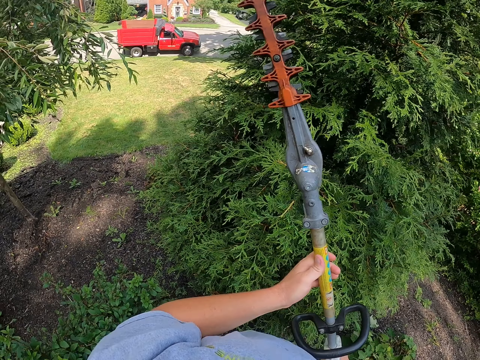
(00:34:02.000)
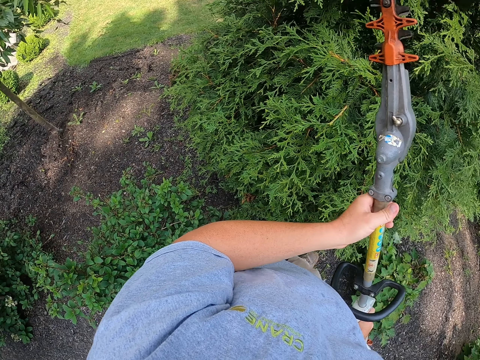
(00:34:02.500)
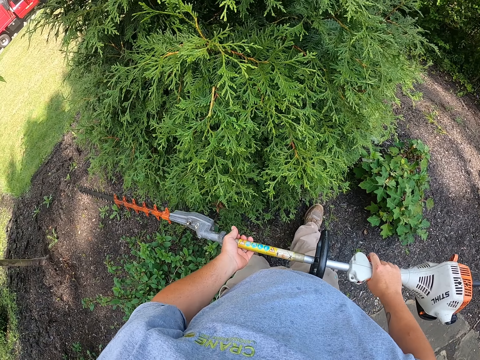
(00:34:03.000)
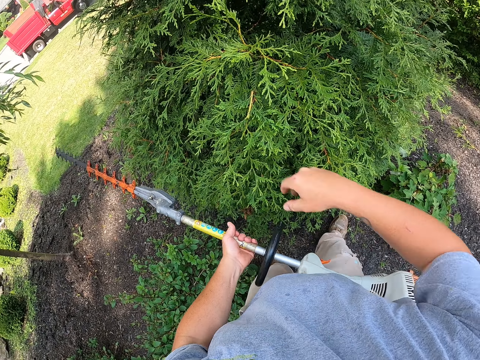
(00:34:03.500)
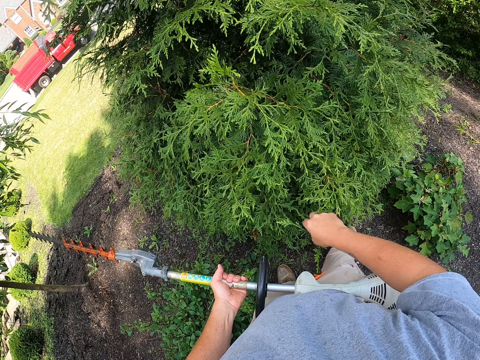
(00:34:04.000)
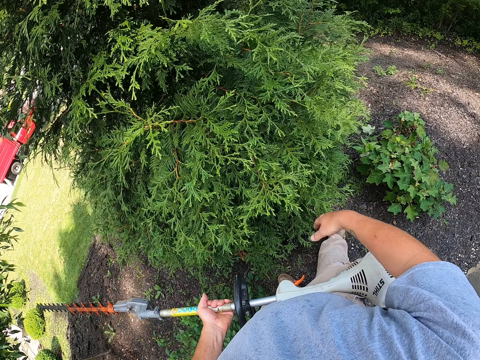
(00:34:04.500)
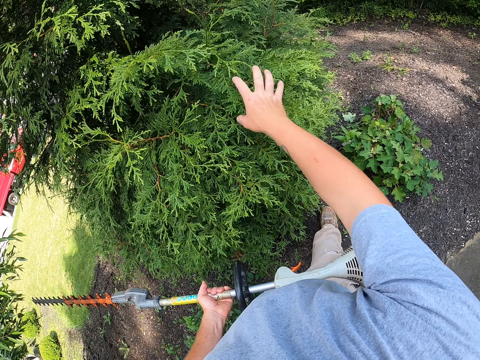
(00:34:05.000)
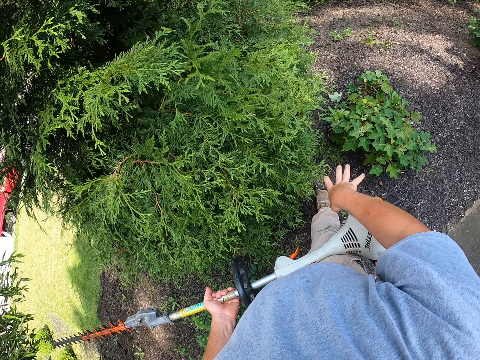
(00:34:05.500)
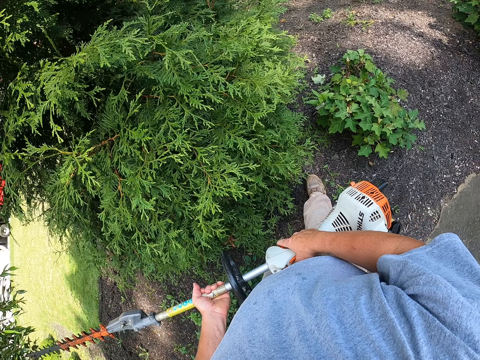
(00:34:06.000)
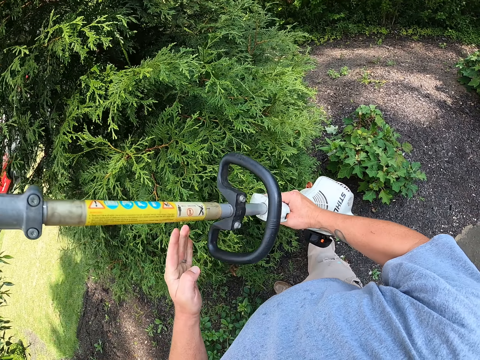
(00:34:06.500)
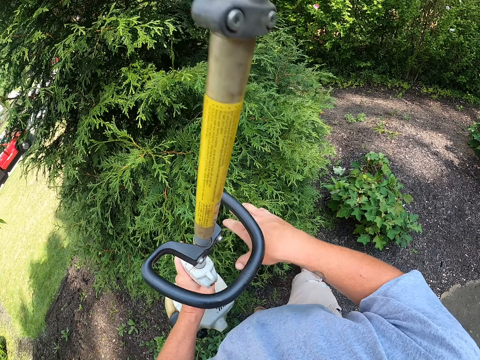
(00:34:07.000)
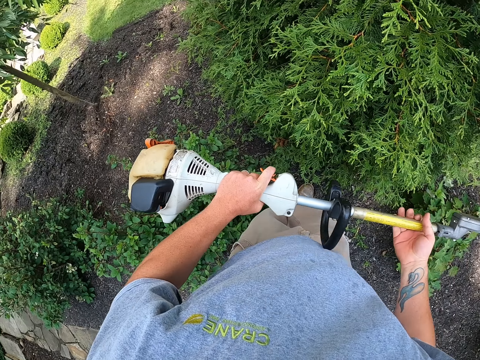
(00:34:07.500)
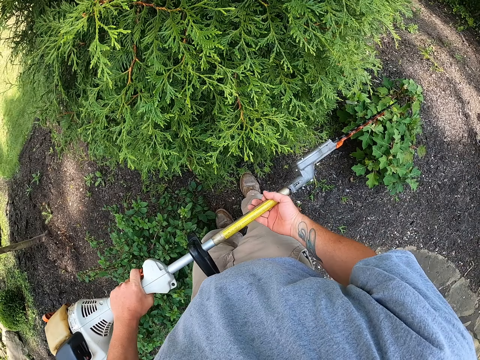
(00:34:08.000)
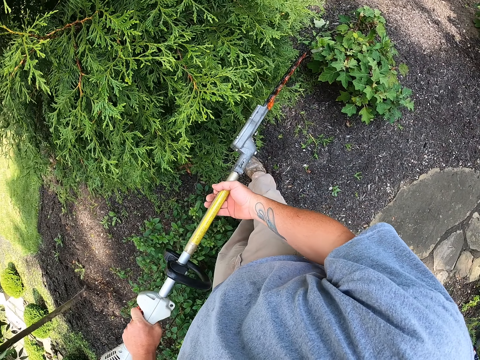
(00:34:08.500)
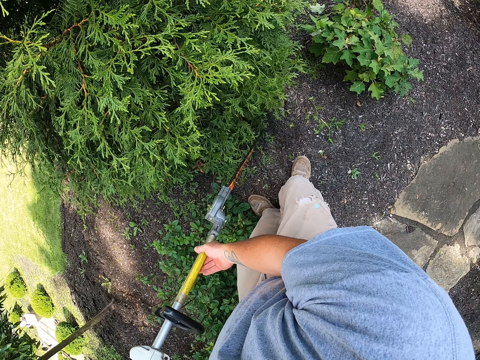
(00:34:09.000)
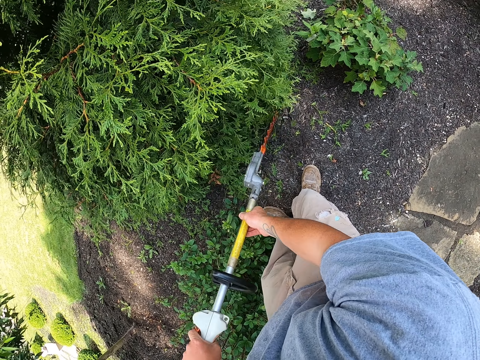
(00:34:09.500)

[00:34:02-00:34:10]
The camera wearer removes the loose leaves on the tree with his hand.

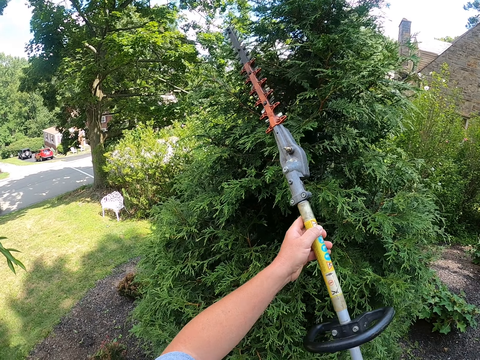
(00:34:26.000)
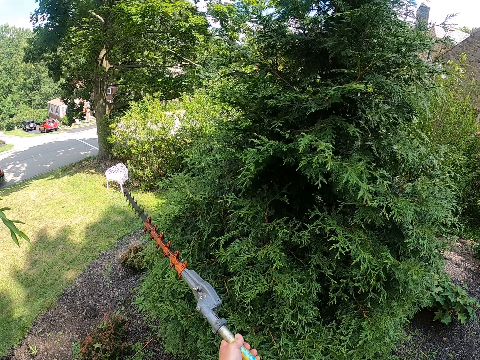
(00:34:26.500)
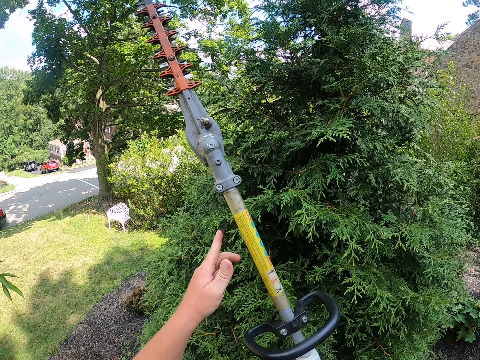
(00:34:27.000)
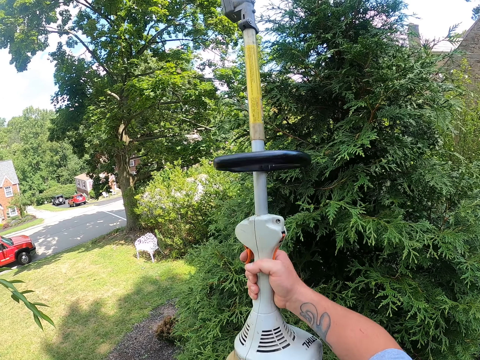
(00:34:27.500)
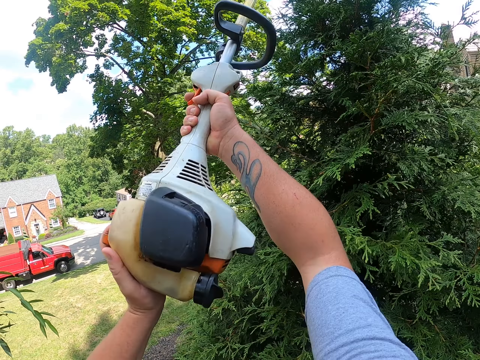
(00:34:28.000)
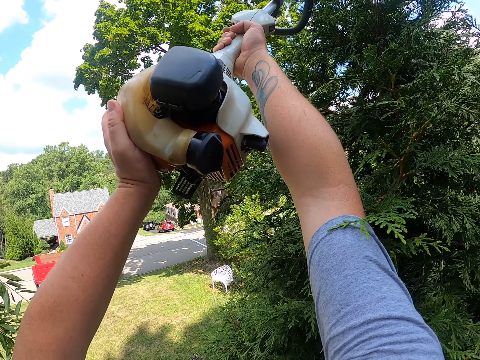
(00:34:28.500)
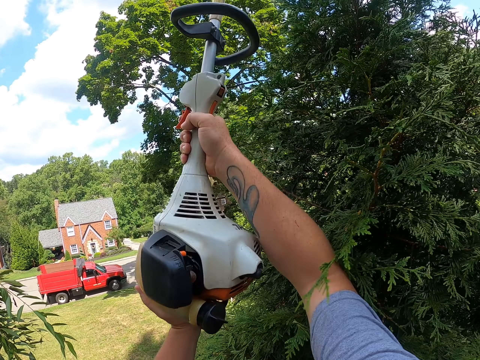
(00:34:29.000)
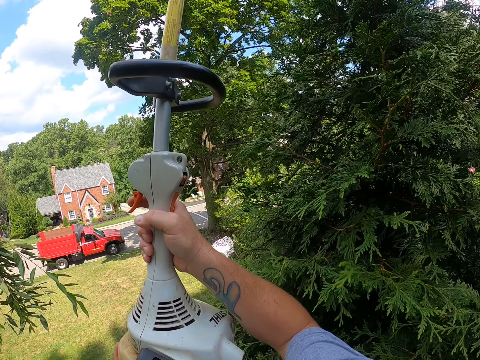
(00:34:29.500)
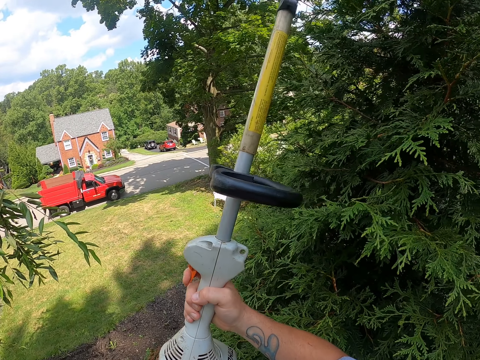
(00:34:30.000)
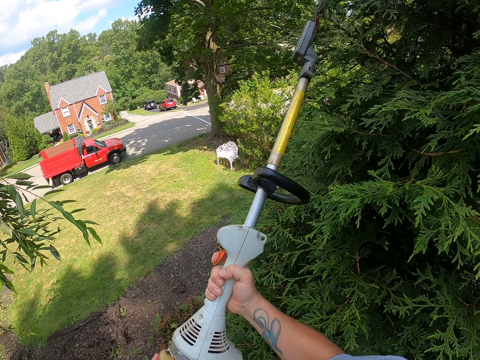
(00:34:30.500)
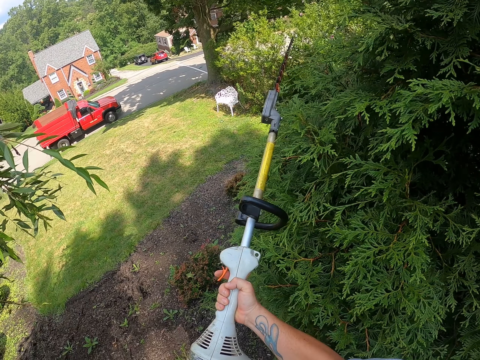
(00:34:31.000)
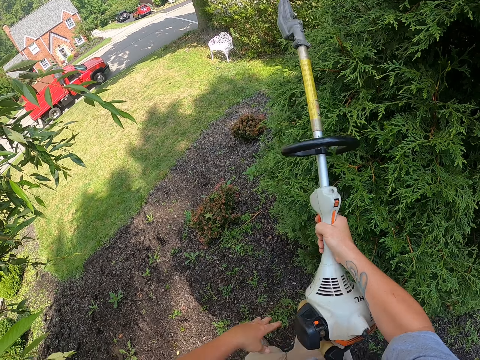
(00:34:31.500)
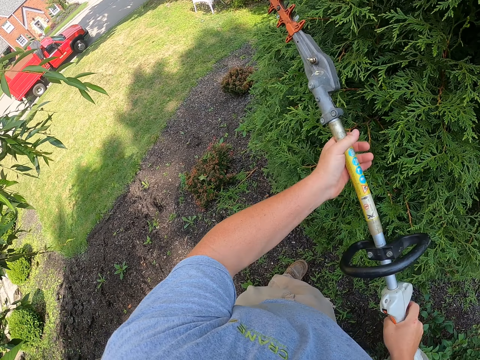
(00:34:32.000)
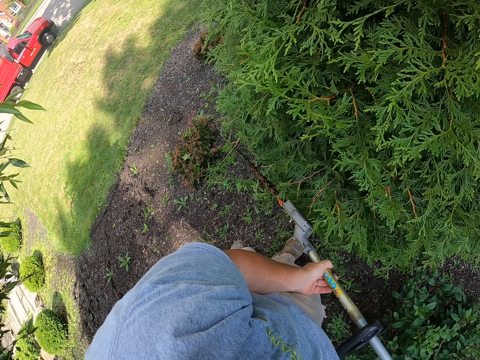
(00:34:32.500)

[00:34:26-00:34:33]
The camera wearer lifts high the hedge trimmer.

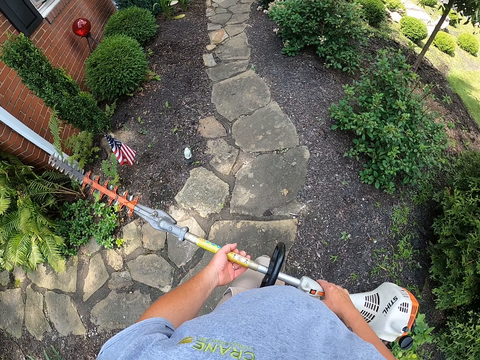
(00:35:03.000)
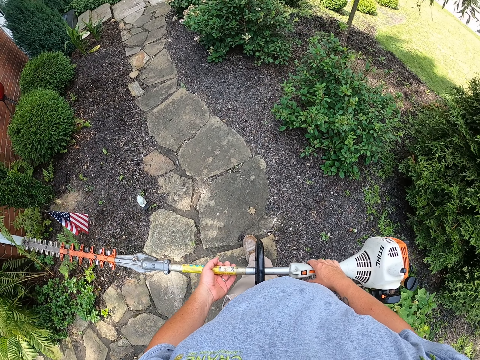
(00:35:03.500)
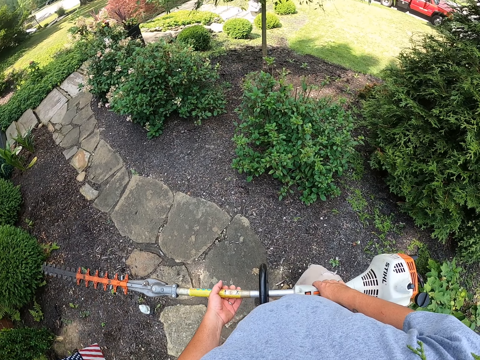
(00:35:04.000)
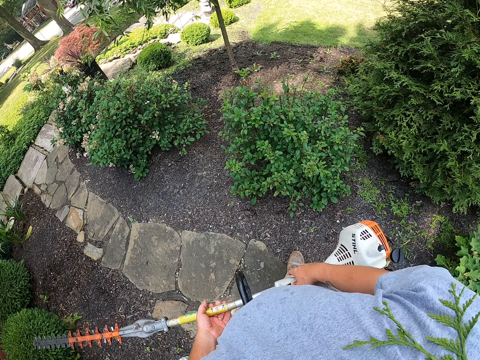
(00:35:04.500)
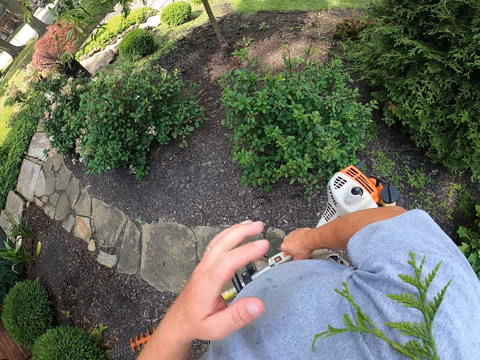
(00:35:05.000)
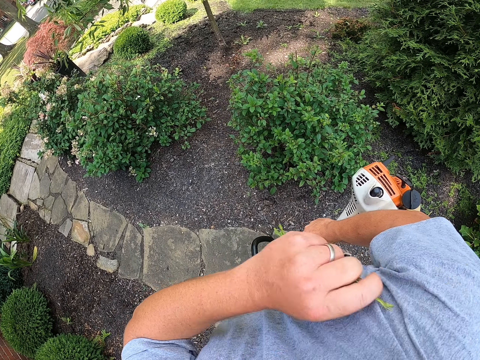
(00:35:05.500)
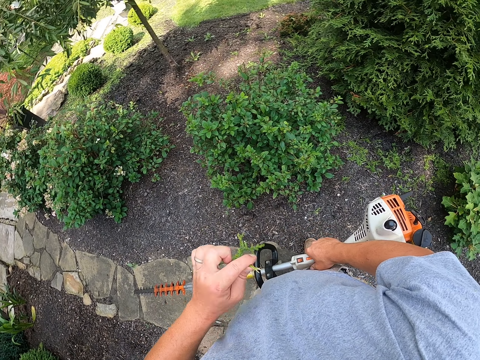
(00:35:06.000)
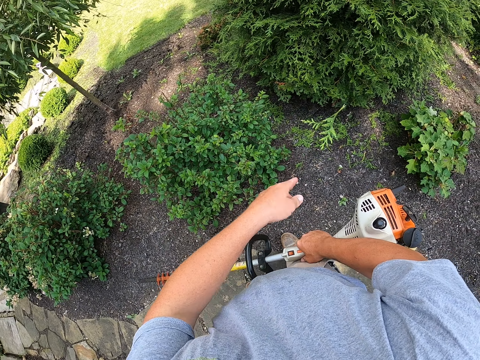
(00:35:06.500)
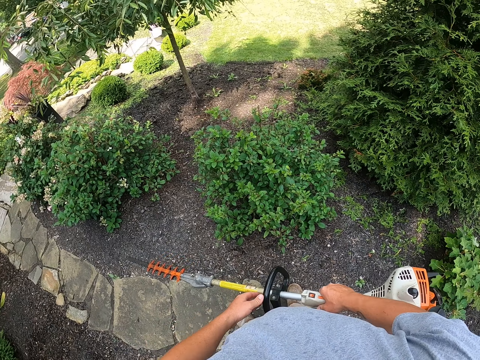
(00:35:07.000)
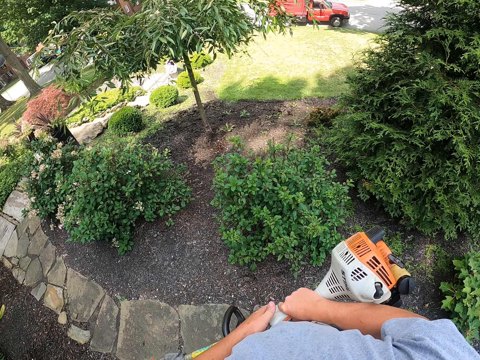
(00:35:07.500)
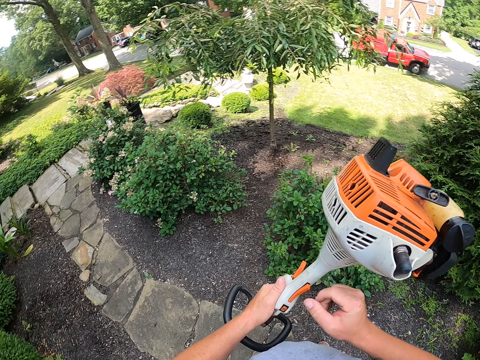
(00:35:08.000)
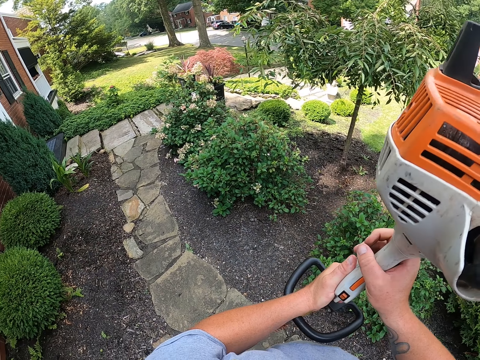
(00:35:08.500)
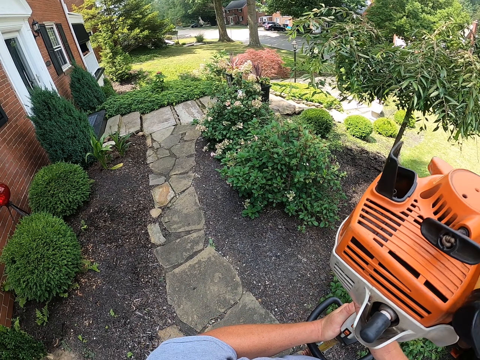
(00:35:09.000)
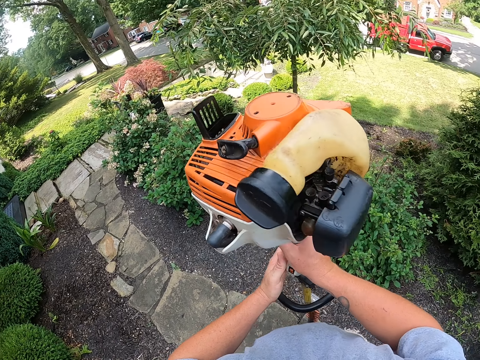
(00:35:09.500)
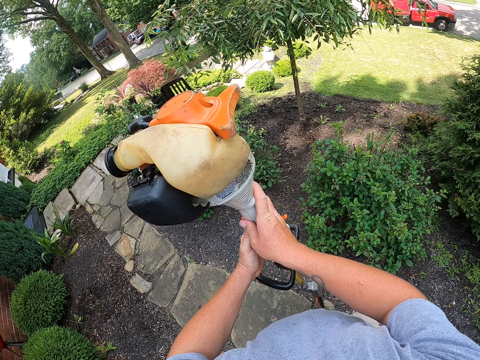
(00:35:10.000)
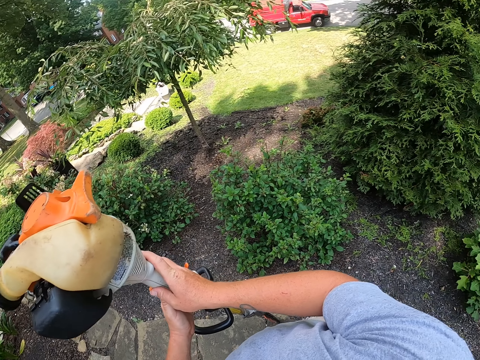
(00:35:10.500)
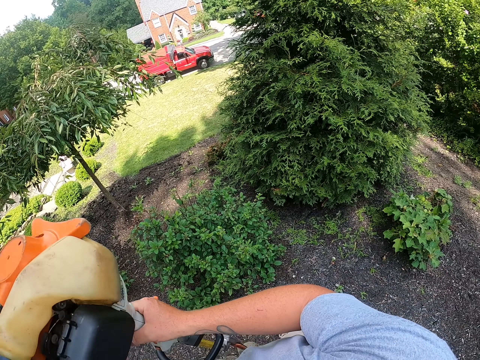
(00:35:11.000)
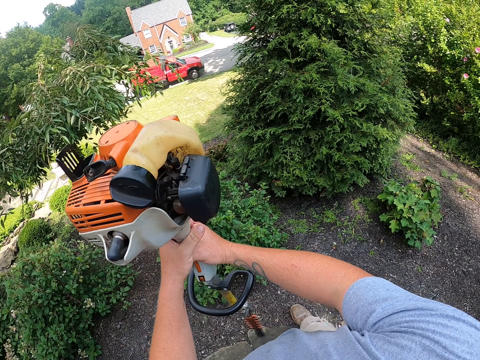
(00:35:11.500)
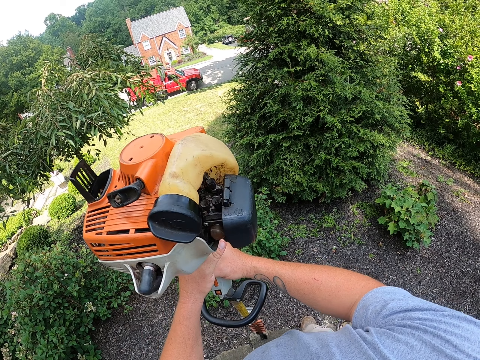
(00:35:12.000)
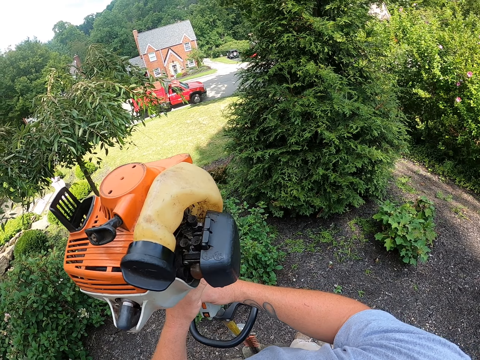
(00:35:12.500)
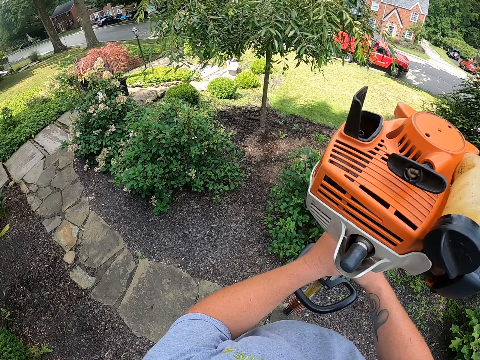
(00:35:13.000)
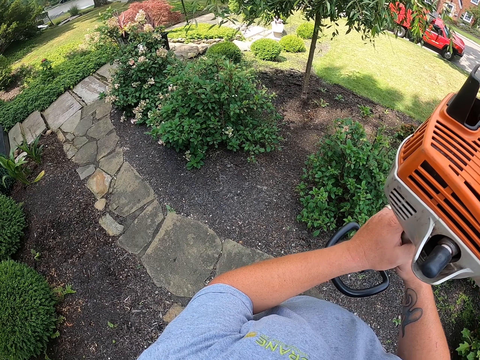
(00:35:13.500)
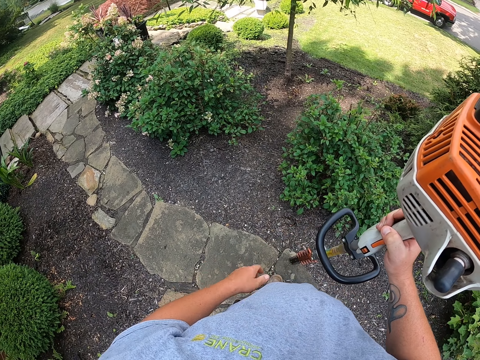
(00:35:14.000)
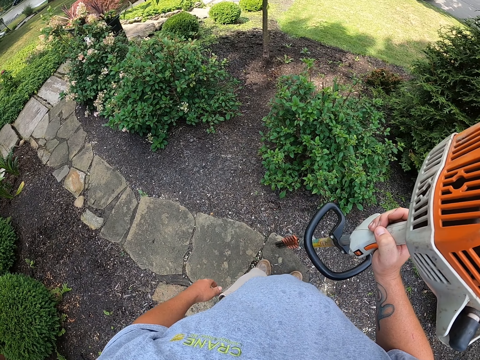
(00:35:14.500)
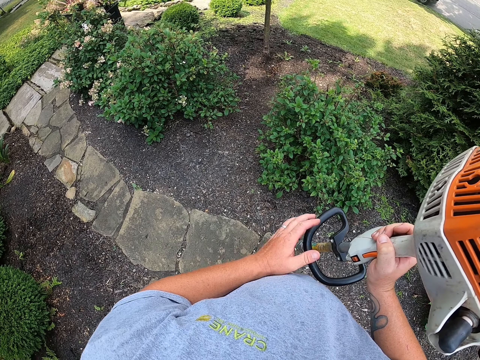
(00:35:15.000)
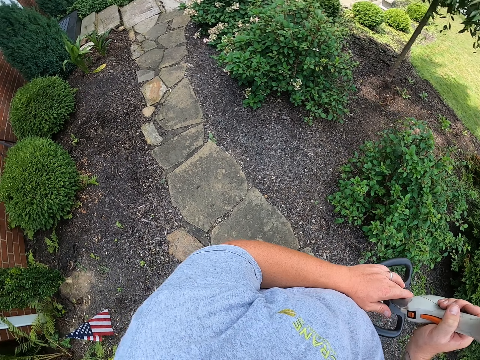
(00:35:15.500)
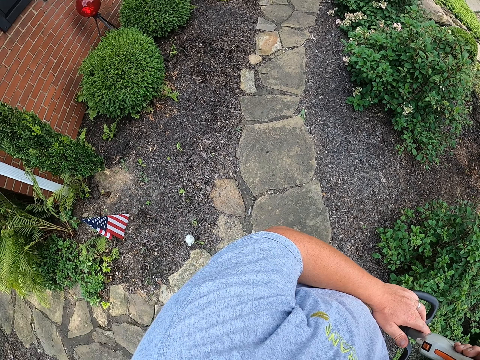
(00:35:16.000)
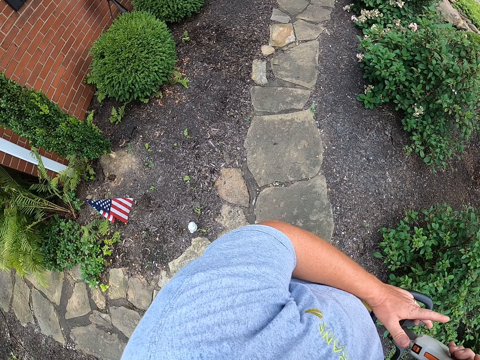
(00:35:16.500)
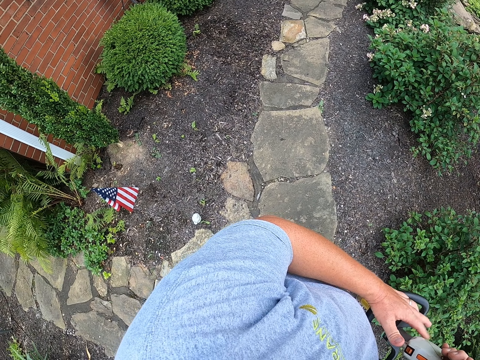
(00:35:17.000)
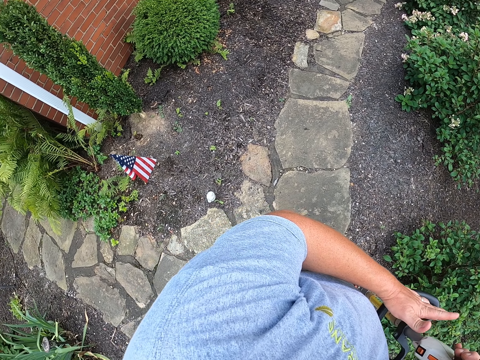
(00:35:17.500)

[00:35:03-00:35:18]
The camera wearer walks around the yard and throws a leaf on the ground.
